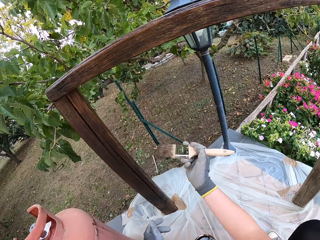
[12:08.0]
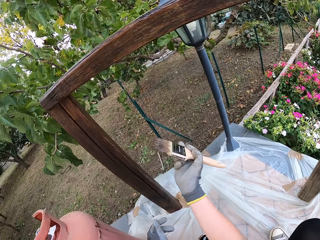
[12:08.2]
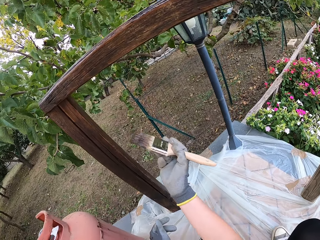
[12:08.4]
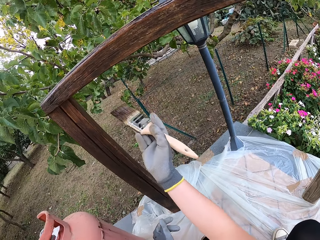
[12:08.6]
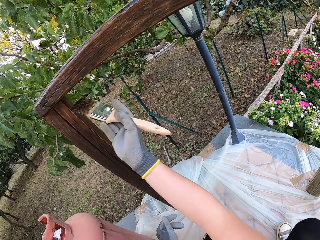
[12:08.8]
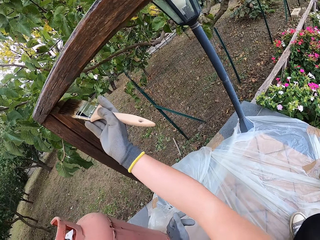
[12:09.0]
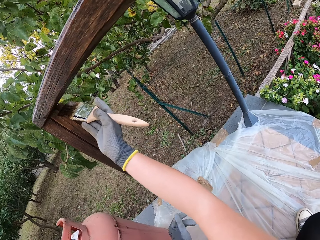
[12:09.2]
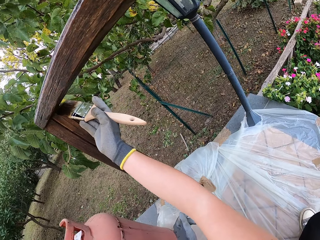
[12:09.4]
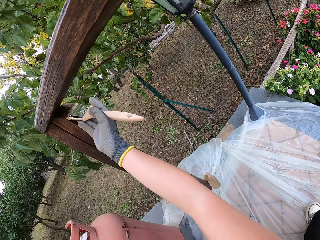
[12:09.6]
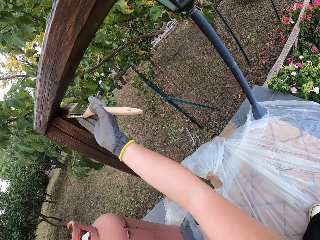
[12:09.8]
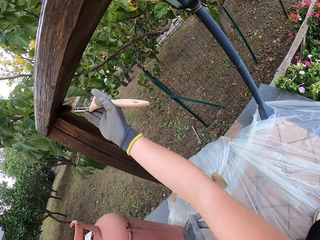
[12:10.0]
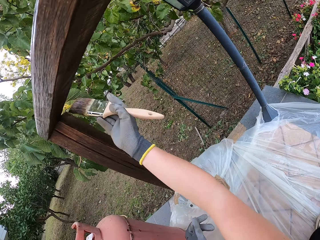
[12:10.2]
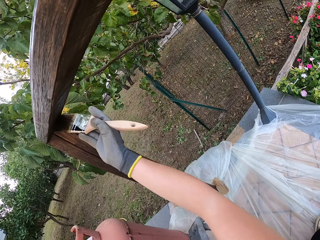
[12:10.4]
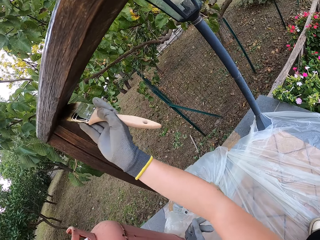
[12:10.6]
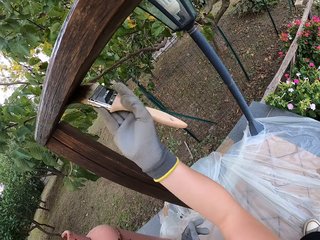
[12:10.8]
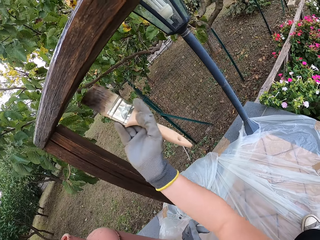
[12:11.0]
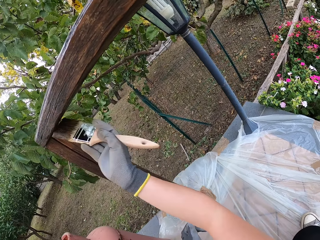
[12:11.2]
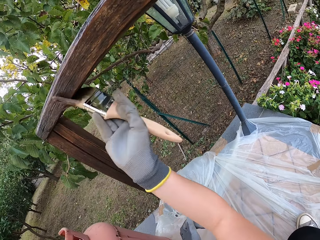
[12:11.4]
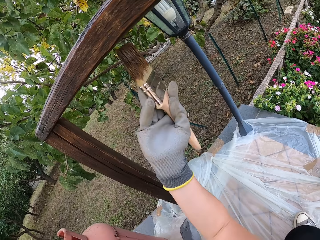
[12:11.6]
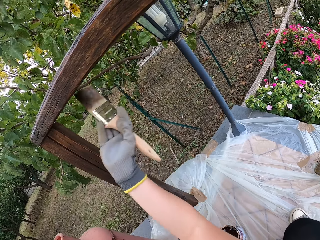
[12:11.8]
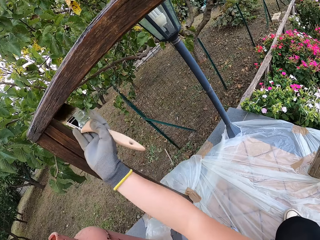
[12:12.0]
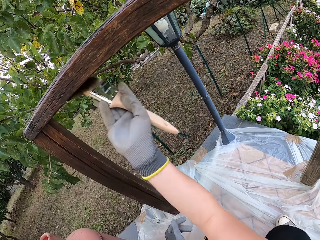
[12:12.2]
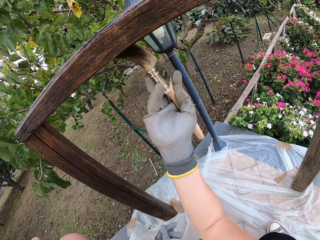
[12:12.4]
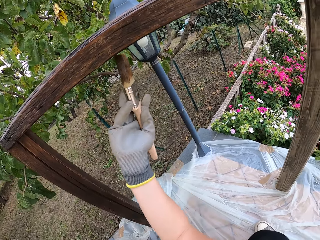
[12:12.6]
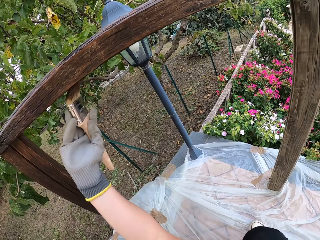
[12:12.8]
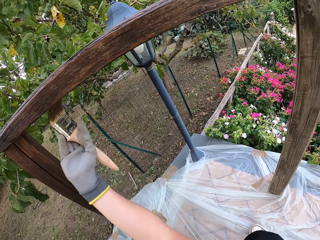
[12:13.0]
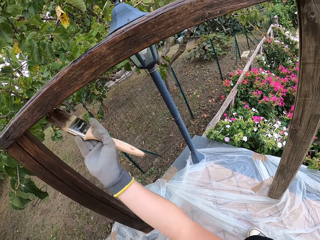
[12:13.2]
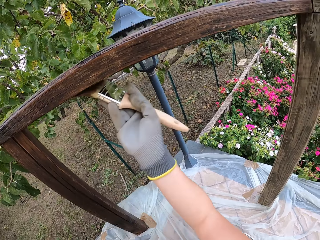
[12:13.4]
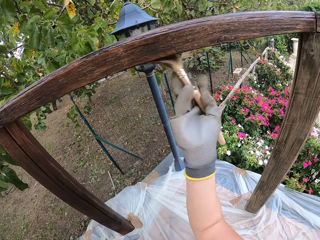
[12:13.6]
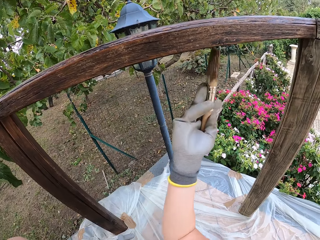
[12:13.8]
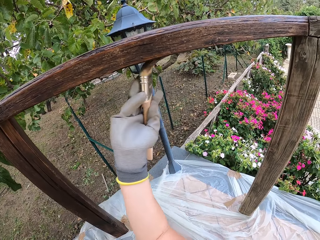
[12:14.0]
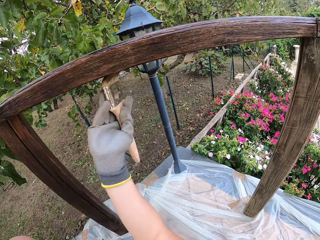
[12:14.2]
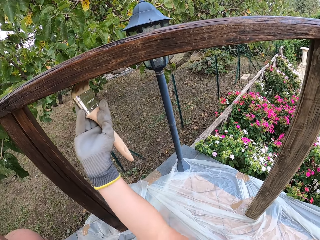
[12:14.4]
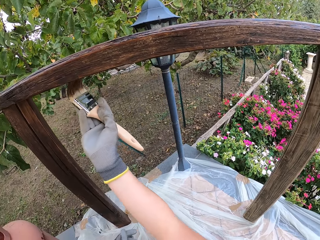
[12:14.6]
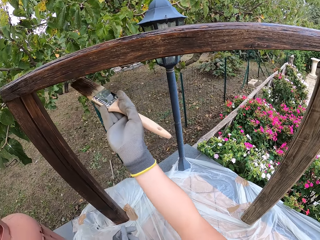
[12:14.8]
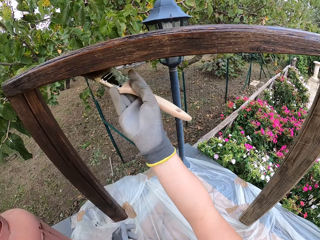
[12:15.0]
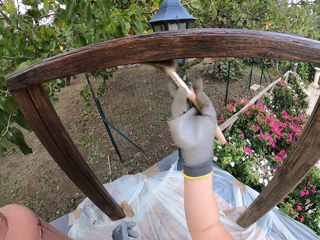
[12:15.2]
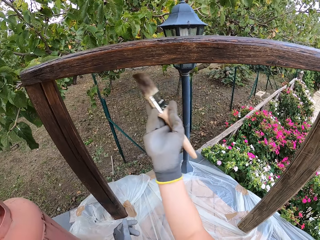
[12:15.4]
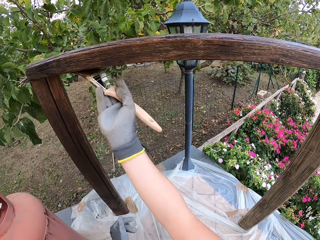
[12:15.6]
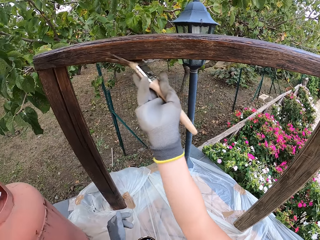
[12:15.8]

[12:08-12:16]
The camera wearer paints a pole.

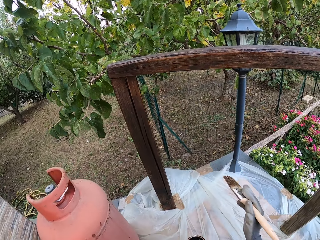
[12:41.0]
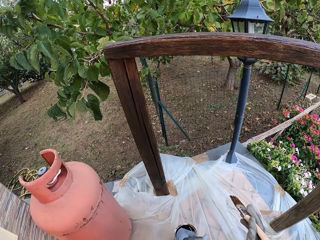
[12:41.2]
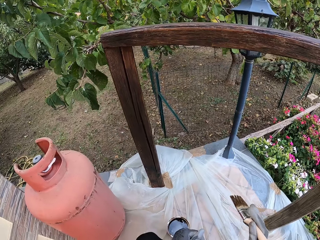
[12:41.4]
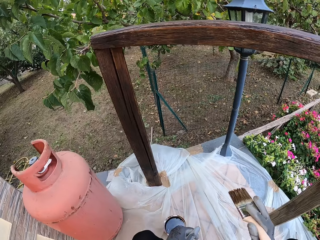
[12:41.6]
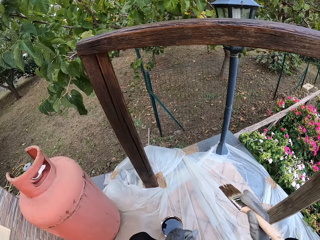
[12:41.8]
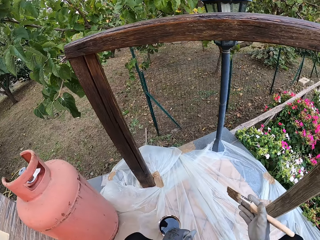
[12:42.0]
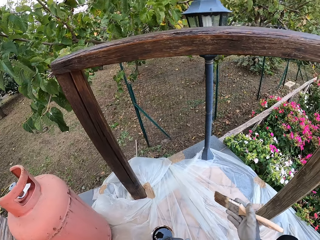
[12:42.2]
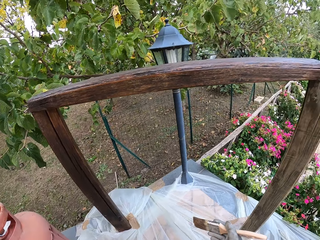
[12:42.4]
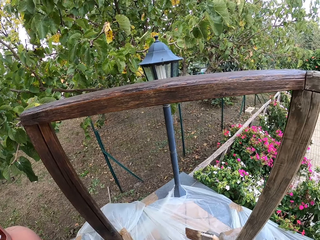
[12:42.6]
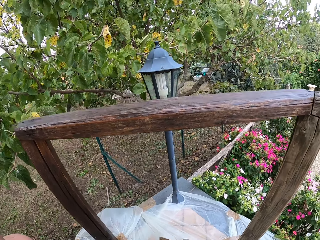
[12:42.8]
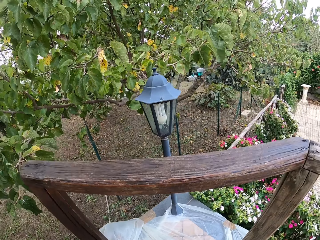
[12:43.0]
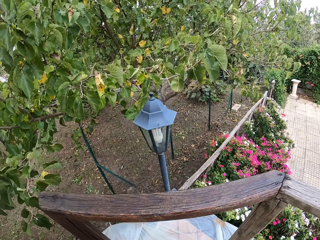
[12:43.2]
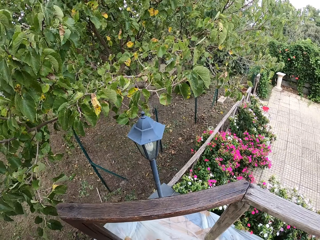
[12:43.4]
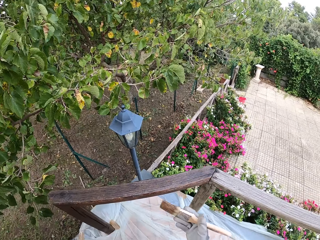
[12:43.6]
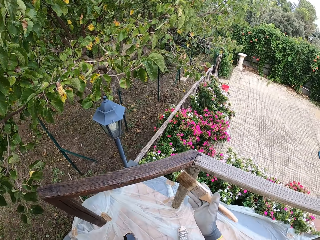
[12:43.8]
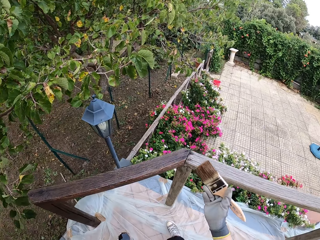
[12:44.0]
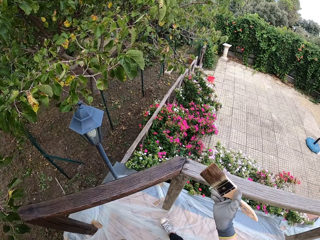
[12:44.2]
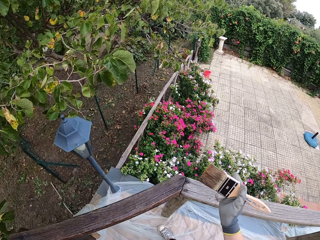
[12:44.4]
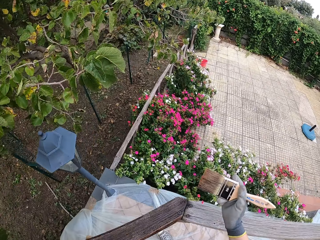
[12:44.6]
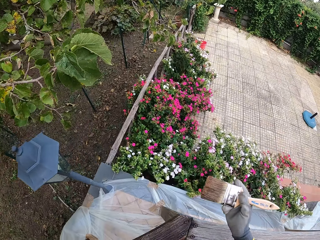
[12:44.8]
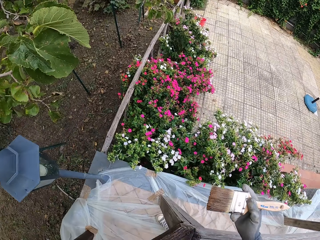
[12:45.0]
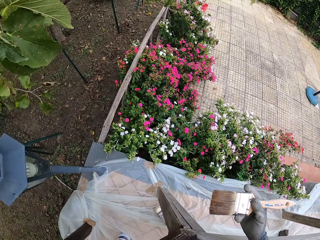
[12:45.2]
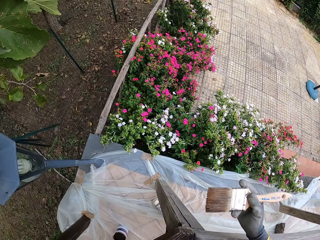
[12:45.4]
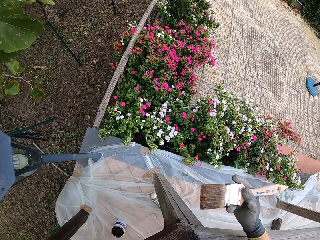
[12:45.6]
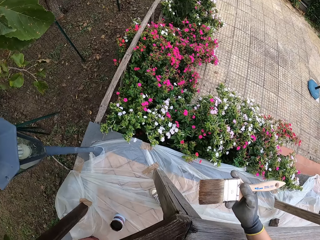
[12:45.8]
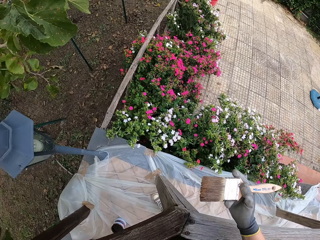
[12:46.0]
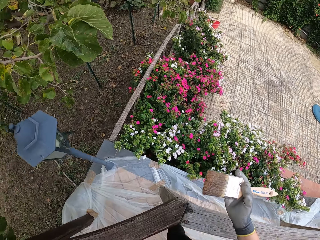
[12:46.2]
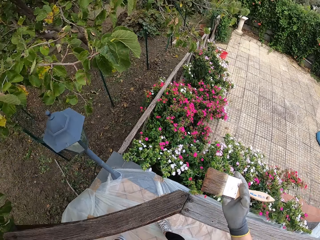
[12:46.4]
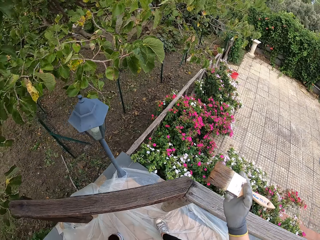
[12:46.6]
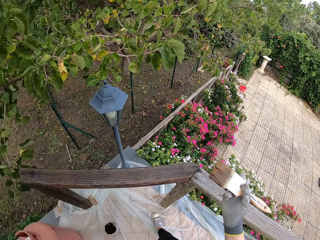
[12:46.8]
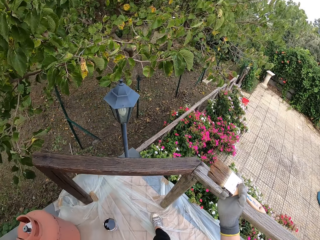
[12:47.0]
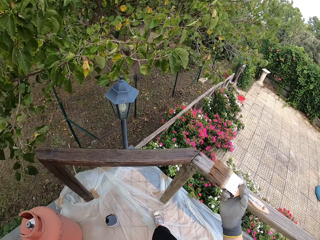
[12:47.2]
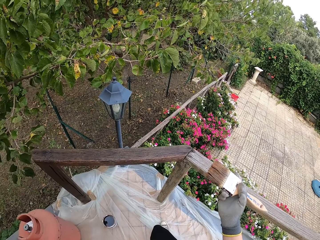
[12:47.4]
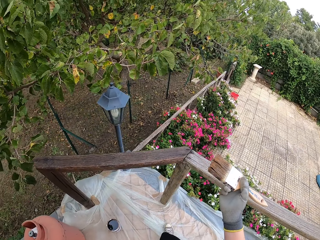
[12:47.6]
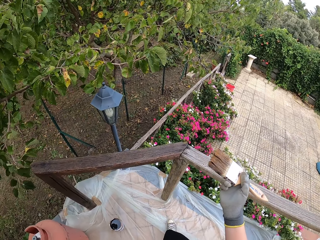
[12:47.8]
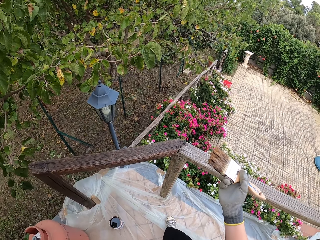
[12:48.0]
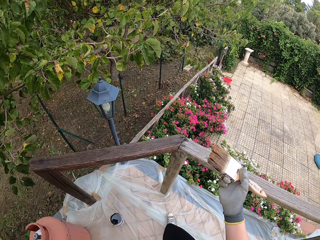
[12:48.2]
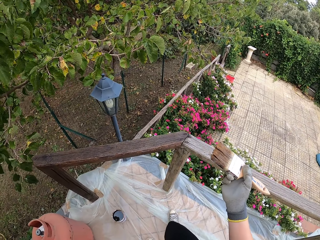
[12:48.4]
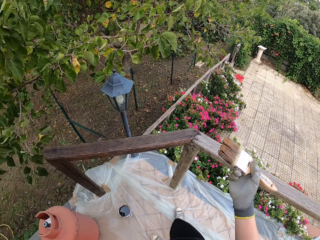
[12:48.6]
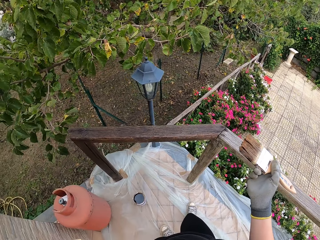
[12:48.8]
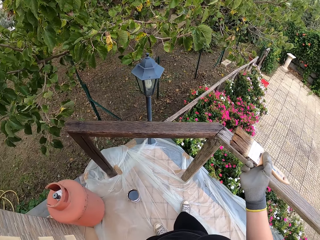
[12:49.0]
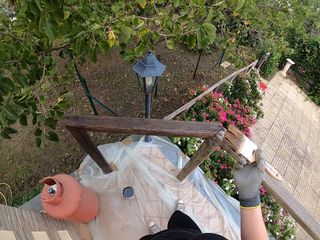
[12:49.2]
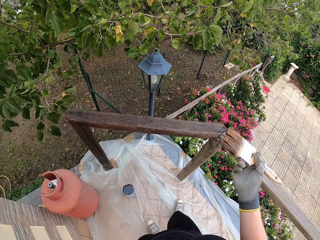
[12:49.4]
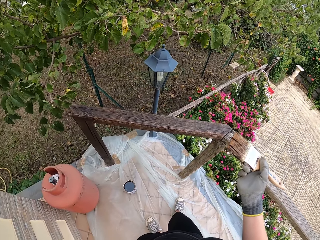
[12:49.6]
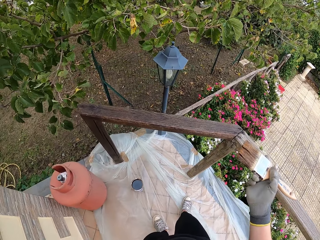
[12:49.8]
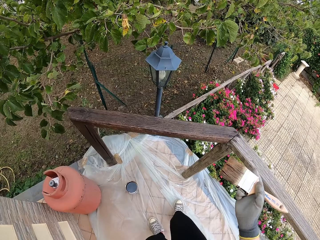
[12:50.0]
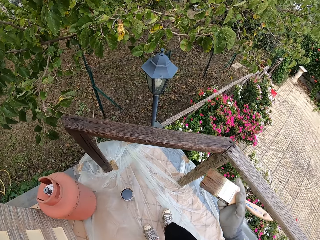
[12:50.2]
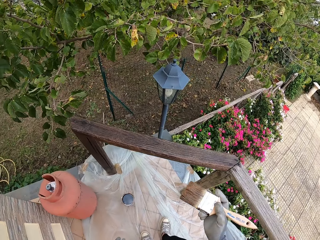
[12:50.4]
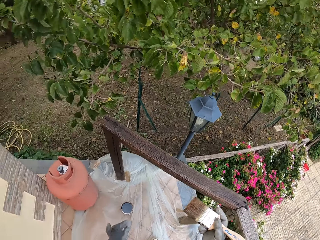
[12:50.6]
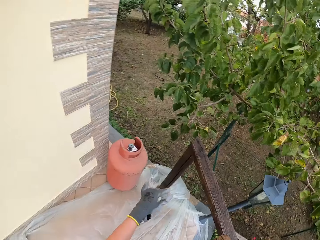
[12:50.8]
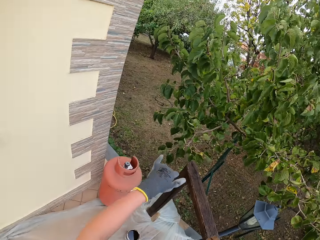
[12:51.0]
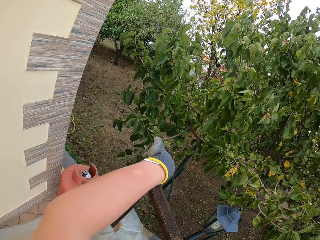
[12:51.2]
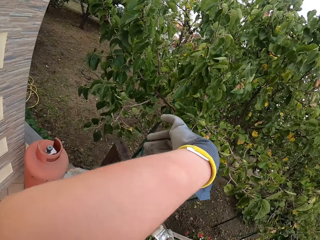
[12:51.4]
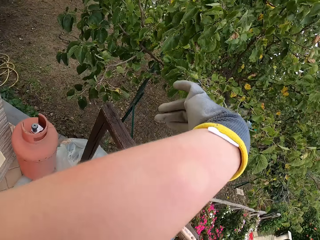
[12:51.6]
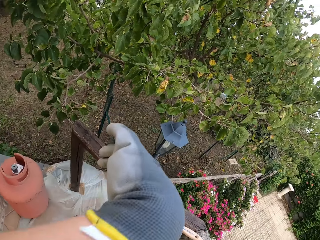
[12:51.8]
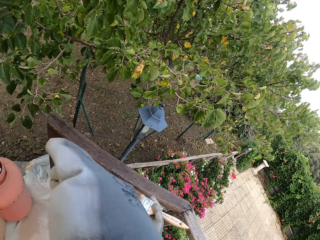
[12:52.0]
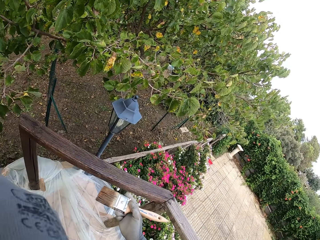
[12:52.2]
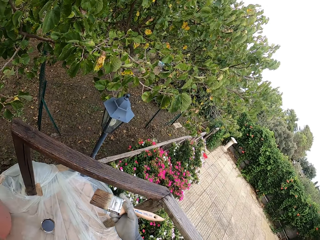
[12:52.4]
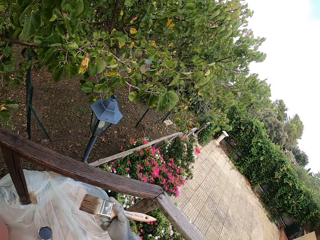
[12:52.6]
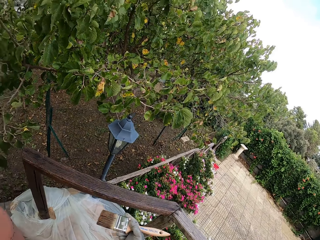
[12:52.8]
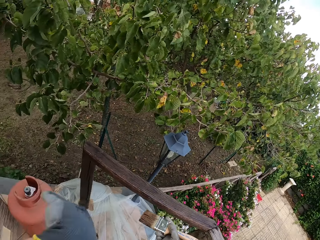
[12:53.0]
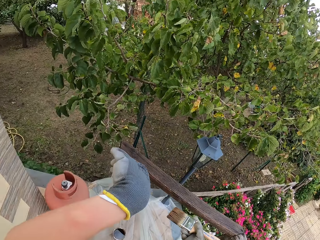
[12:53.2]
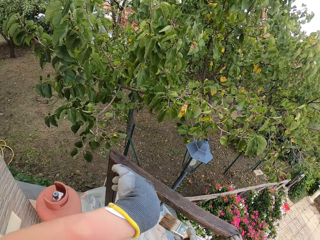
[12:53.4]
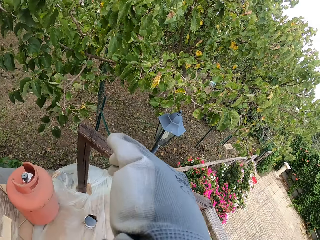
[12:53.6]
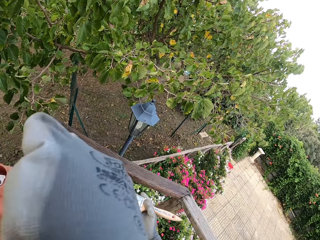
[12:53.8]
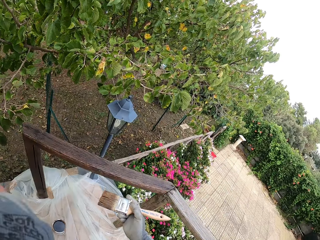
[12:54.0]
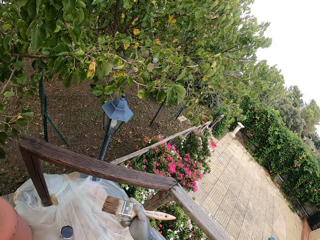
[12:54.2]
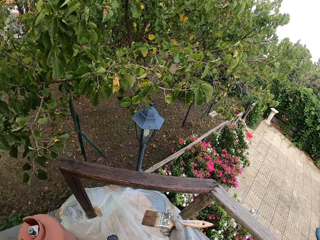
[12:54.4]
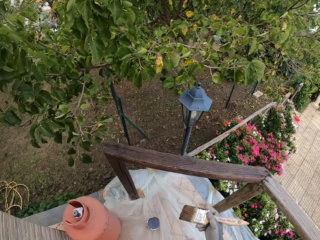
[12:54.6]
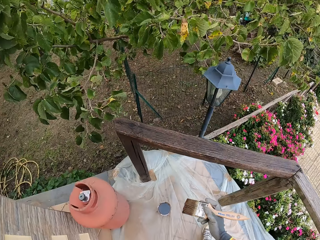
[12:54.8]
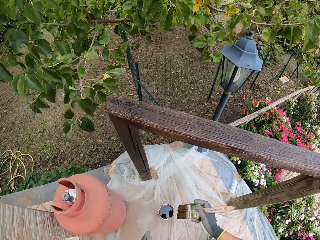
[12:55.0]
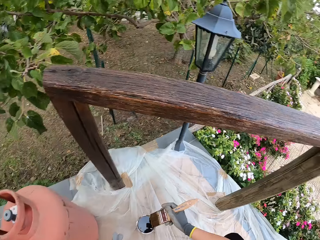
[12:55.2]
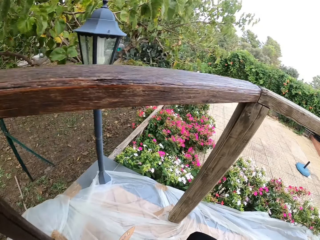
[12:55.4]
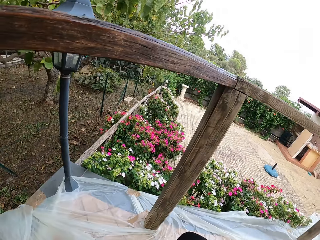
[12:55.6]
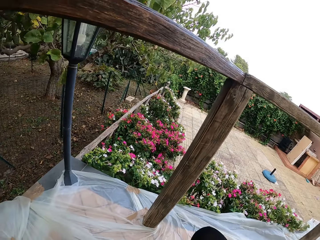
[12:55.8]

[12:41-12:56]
The camera wearer stands on the veranda. They lift their hand. They touch their face with their left hand. They bend.
